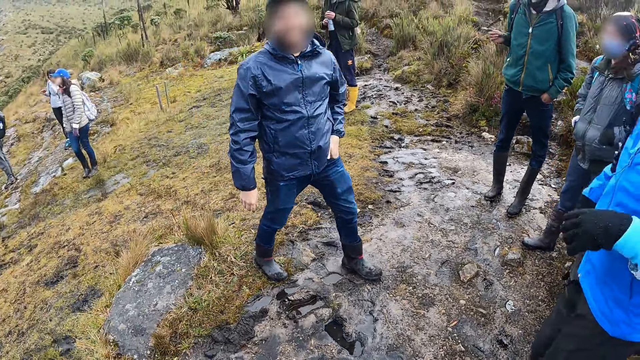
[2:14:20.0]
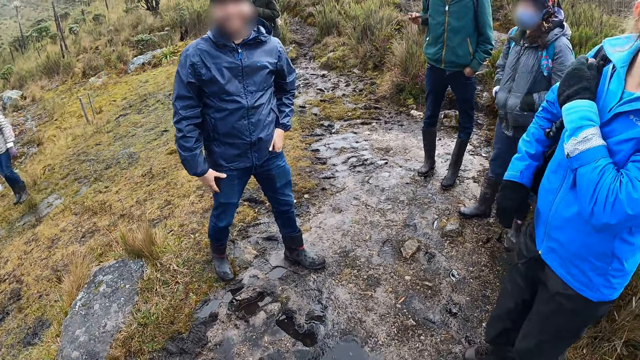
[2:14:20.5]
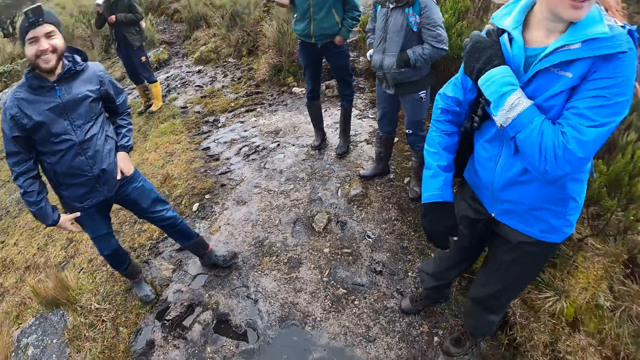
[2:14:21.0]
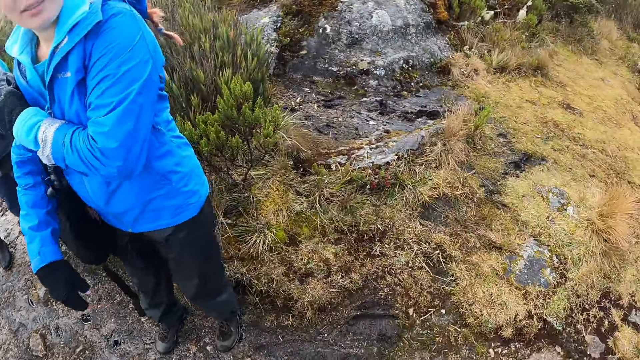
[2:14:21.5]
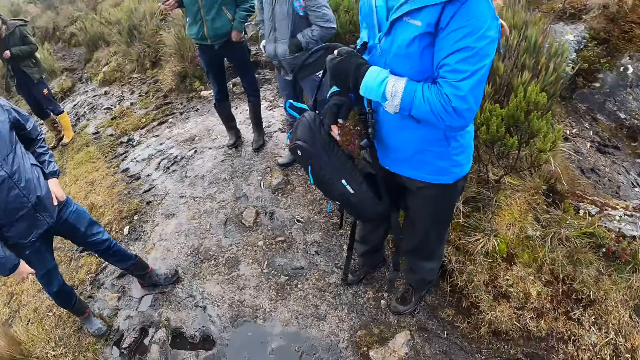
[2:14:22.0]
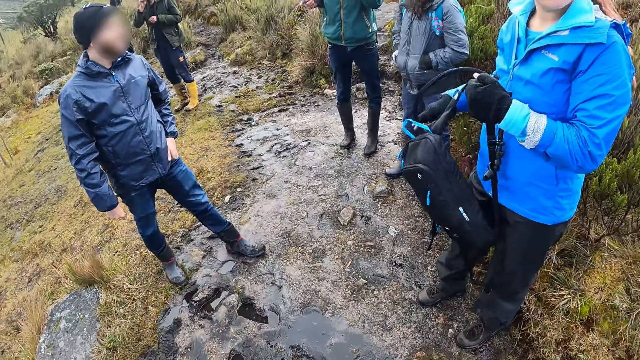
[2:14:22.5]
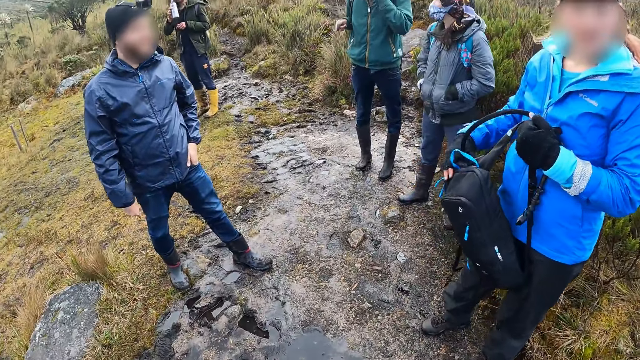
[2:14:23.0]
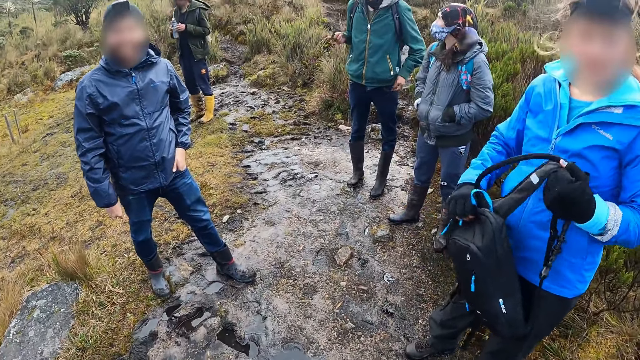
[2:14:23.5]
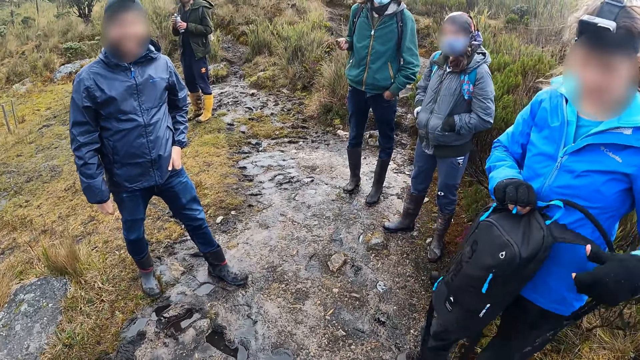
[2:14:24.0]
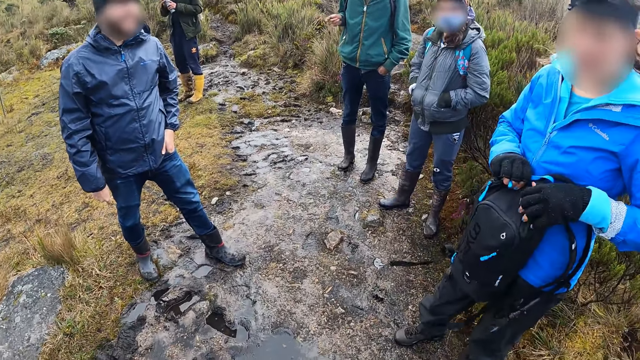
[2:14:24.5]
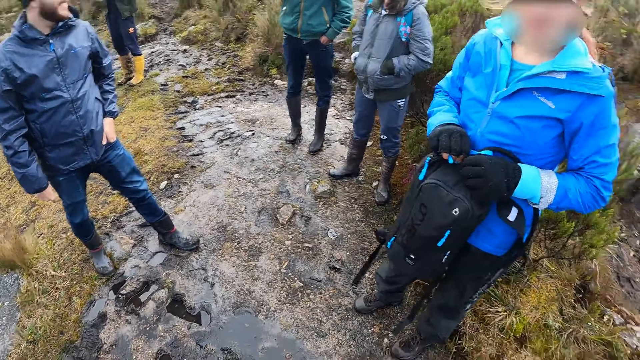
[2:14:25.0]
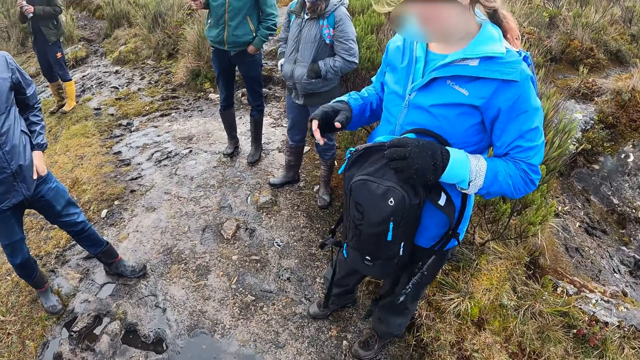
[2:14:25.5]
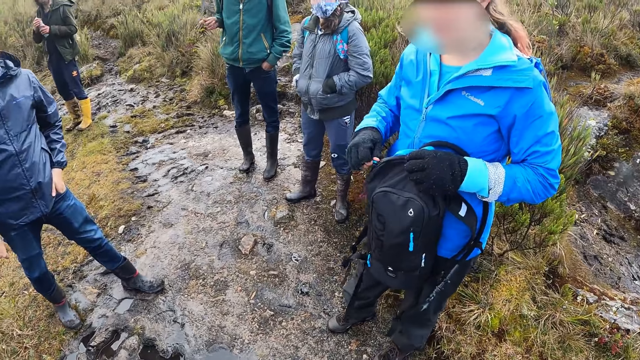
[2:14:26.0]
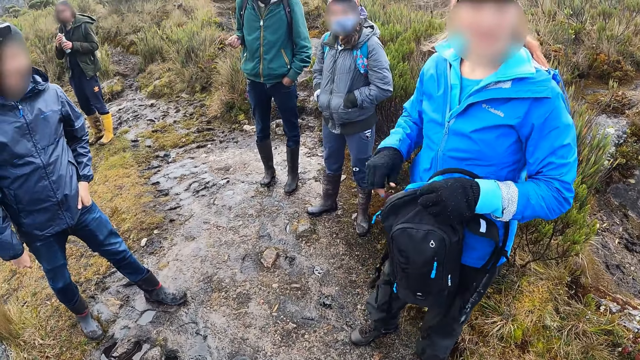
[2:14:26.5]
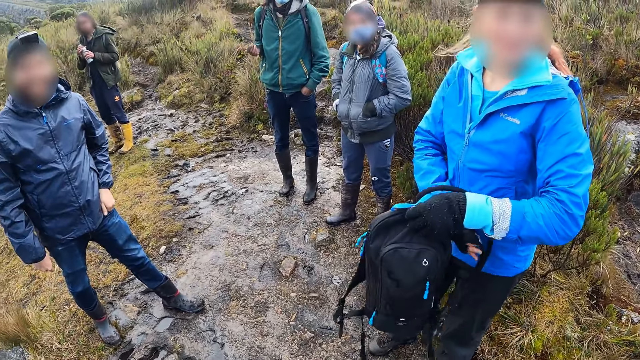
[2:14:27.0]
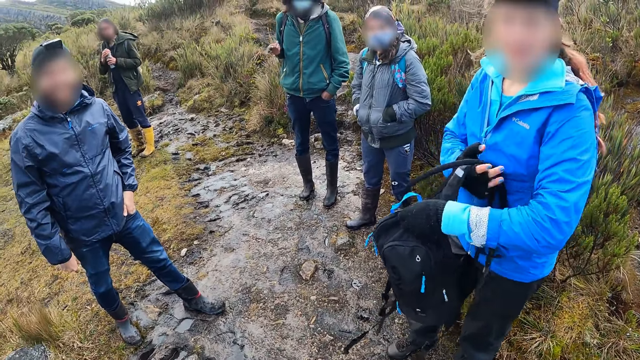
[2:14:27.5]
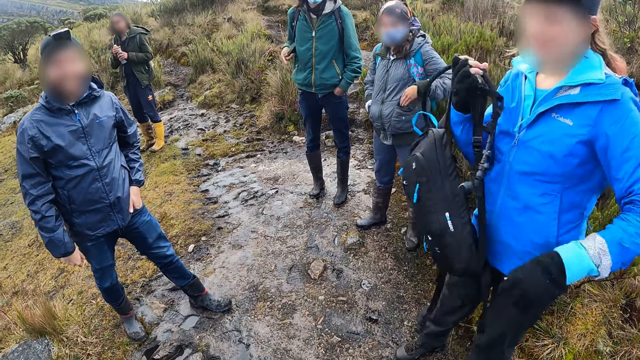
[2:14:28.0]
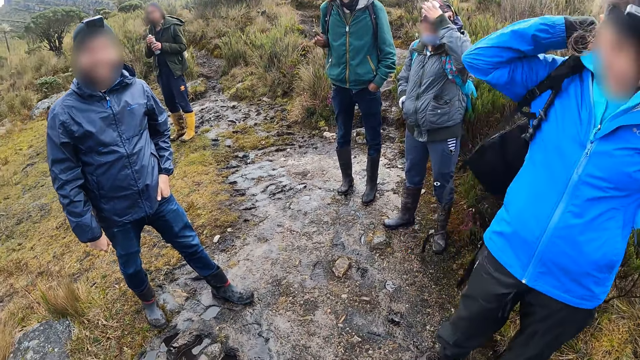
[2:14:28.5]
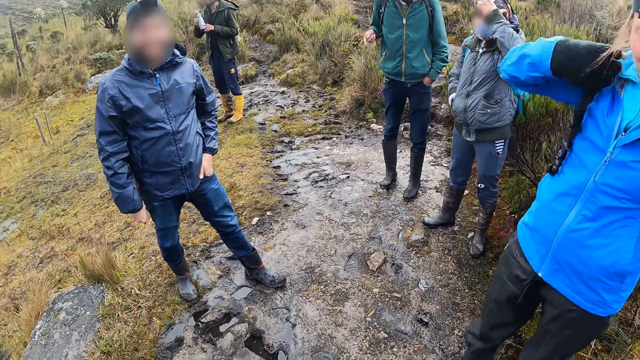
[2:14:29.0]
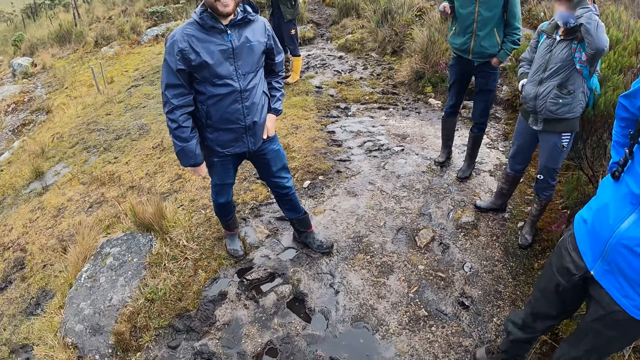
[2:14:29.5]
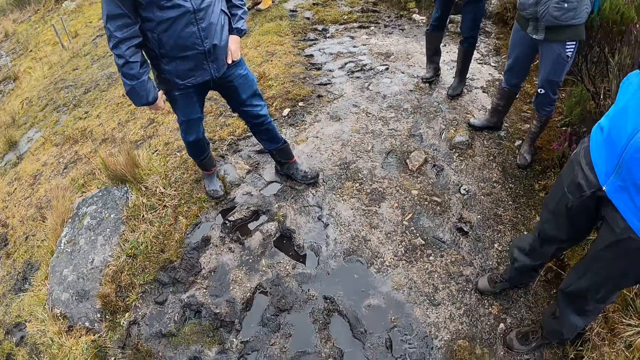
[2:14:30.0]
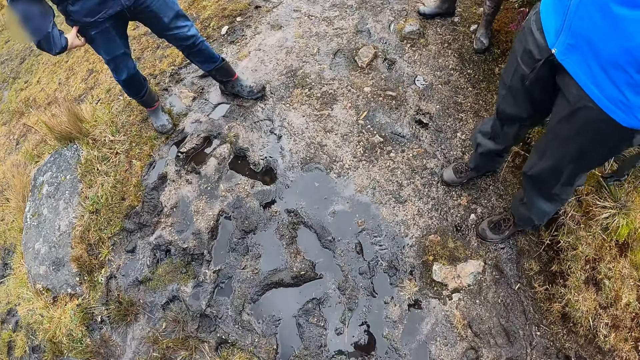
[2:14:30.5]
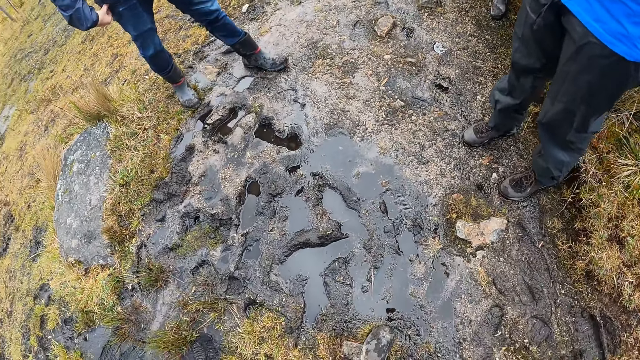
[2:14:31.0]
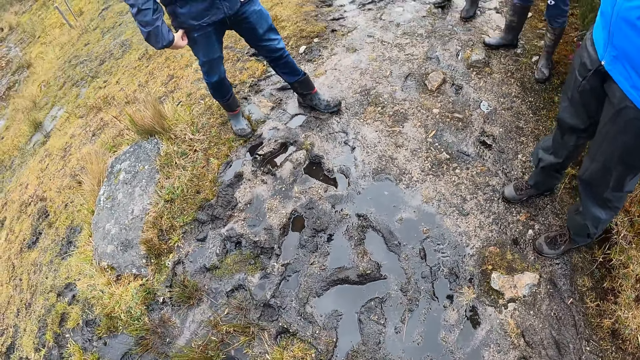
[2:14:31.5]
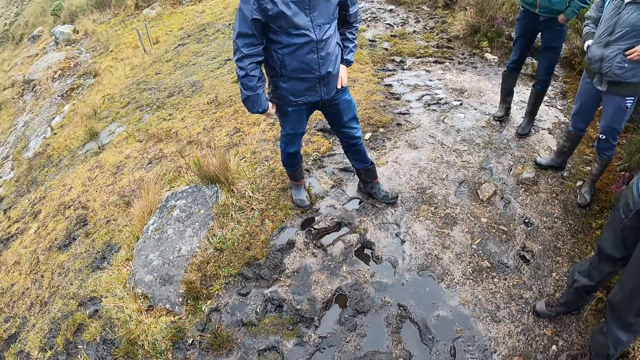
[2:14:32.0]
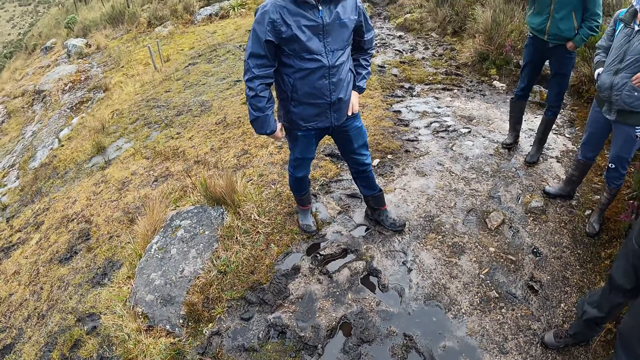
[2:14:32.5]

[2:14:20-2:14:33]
A woman removes a bag from her right arm with her left hand. The woman holds the bag with both hands. A man opens a bottle in his left hand with his right hand. The woman removes her right hand from the bag. The woman holds a zip on the bag with her right hand. The woman closes the bag with the zip in her right hand. The woman transfers the bag from her left hand to her right hand. The woman wears the bag with her right hand. The man transfers the bottle from his left hand to his right hand. The man drinks from the bottle in his right hand.

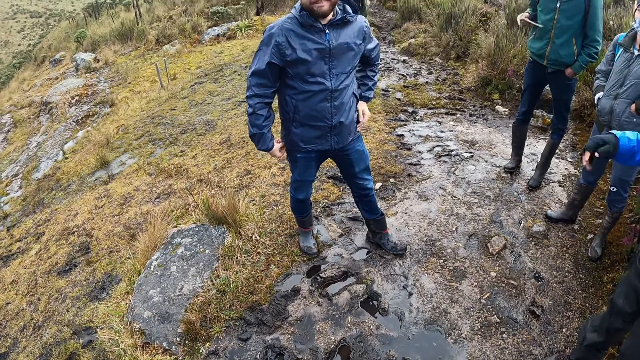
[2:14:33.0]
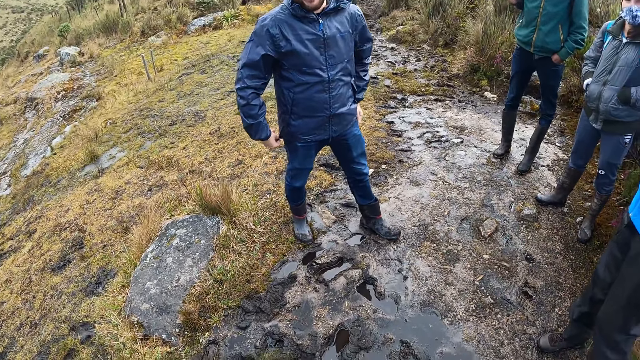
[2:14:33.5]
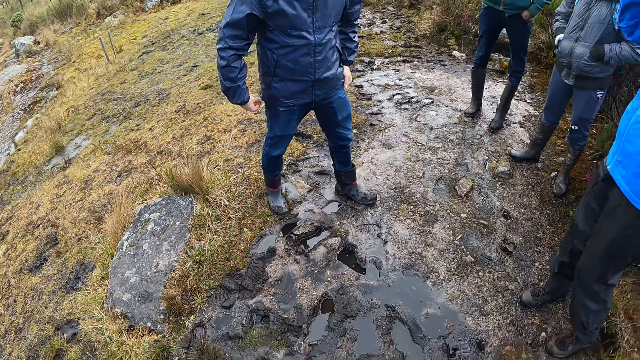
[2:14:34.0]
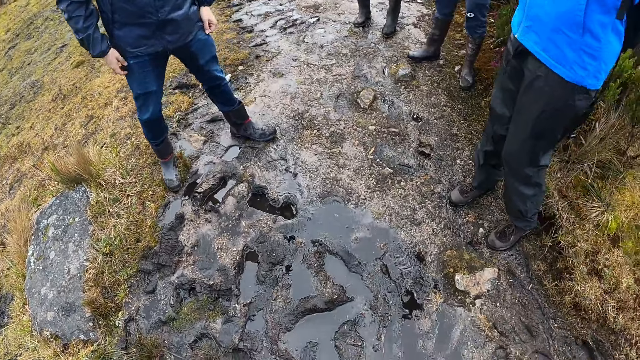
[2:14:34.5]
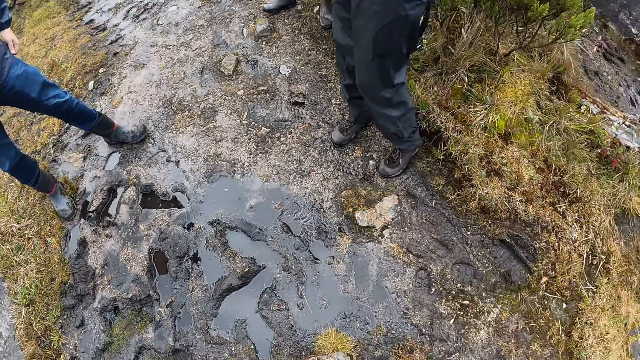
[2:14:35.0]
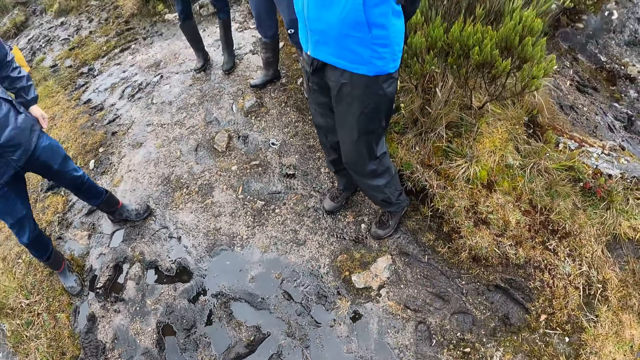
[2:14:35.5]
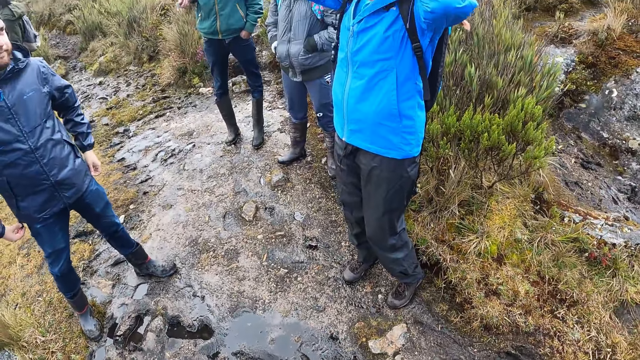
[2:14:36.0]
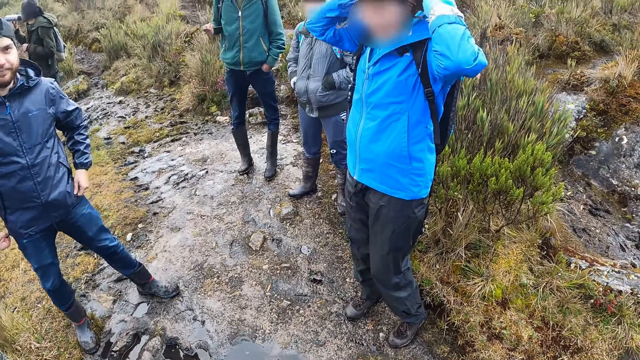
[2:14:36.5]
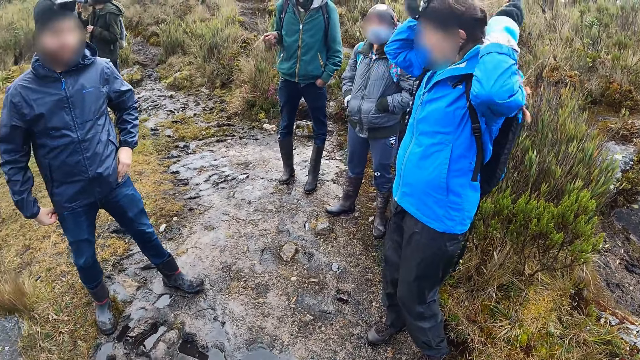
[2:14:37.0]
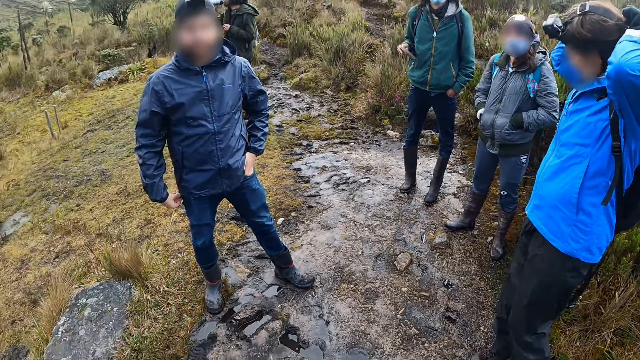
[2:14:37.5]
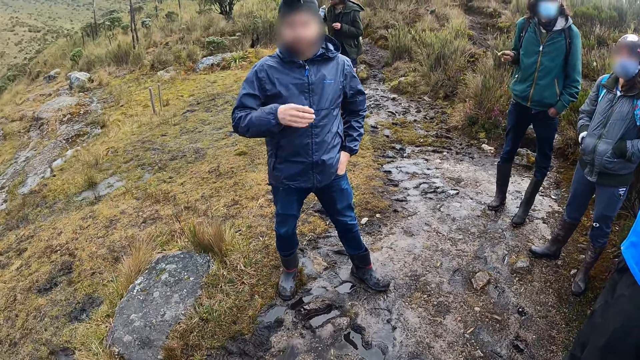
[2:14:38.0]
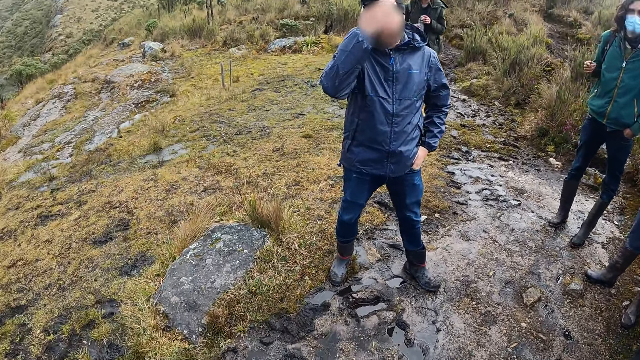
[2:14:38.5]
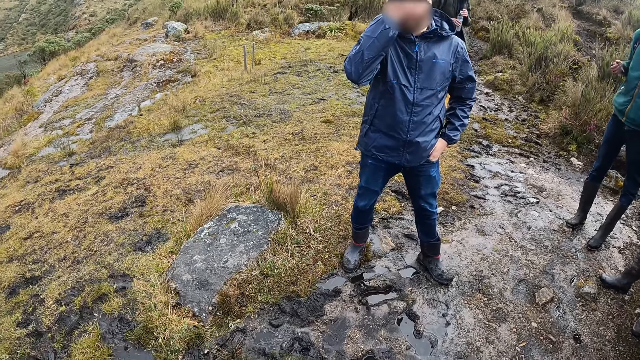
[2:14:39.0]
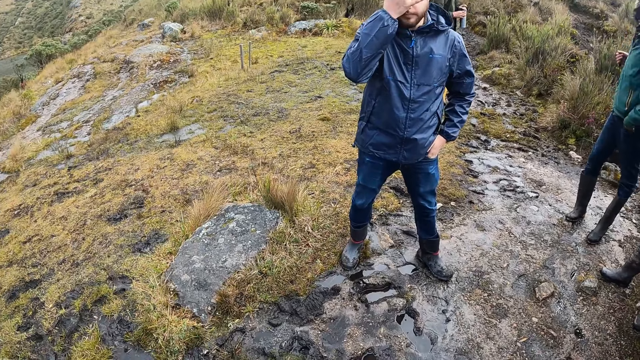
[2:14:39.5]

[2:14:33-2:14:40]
The woman adjusts a camera strap with both hands. The man adjusts a camera with his right hand. The man transfers the bottle from his right hand to his left hand.
